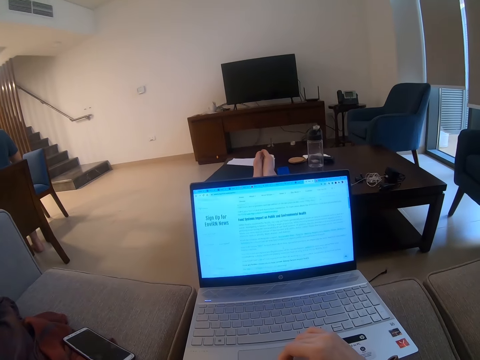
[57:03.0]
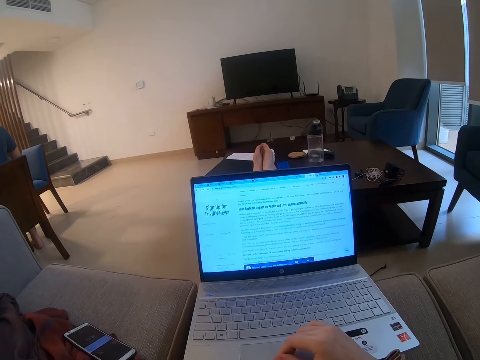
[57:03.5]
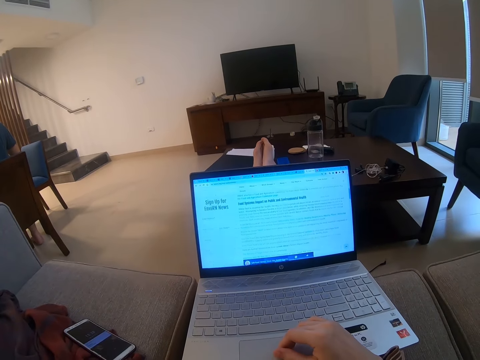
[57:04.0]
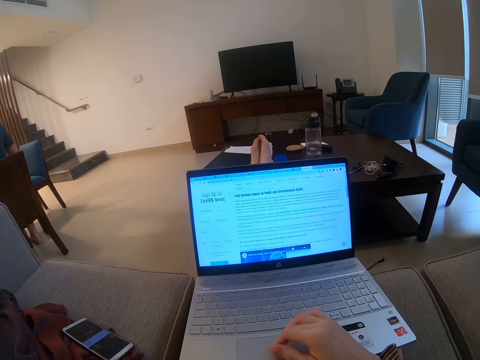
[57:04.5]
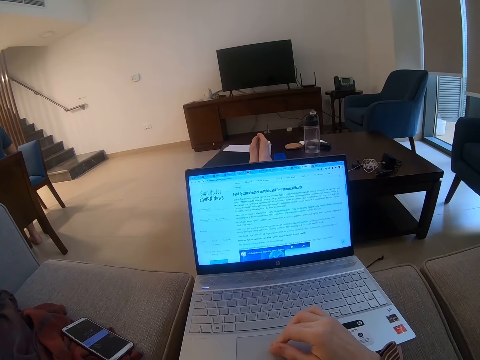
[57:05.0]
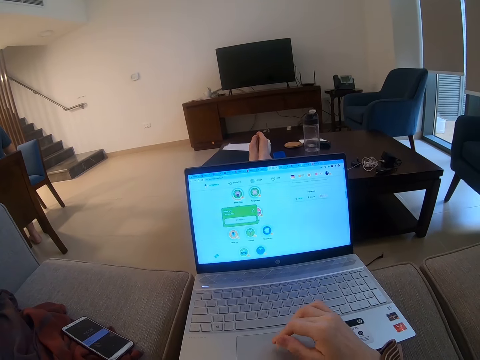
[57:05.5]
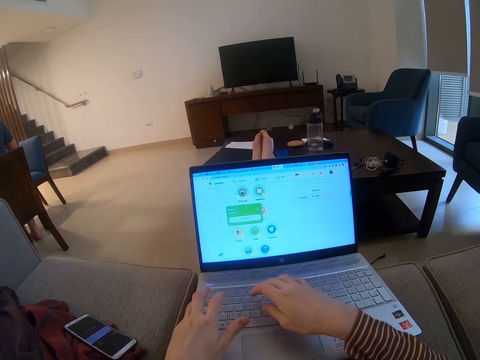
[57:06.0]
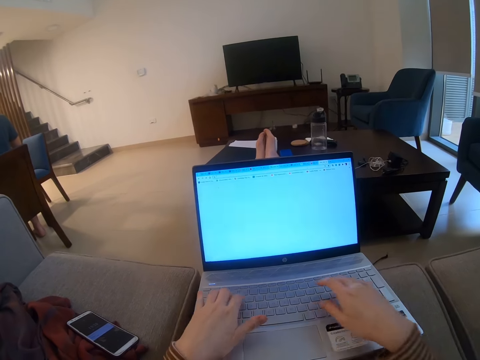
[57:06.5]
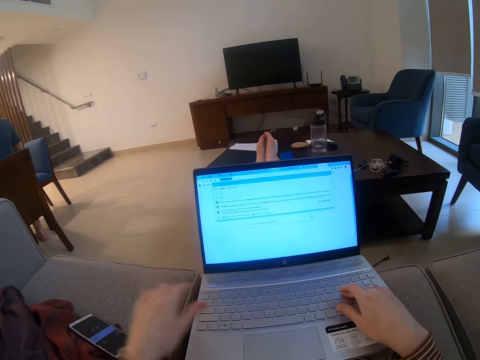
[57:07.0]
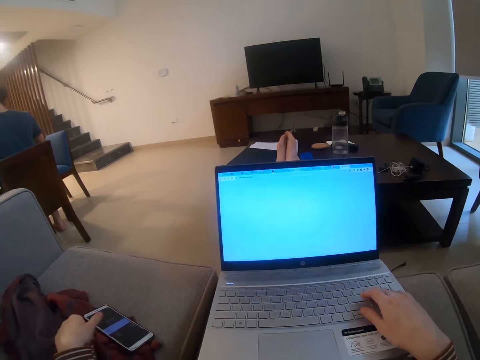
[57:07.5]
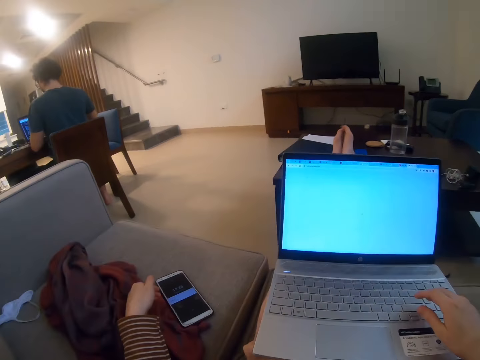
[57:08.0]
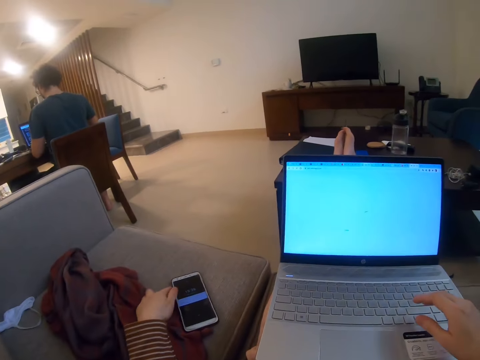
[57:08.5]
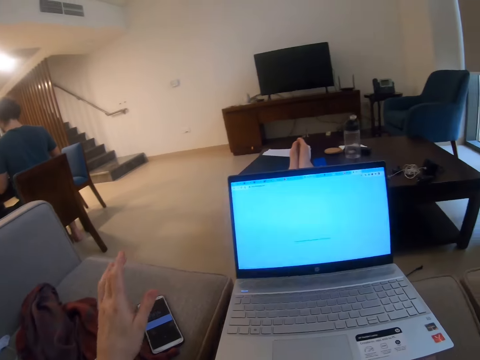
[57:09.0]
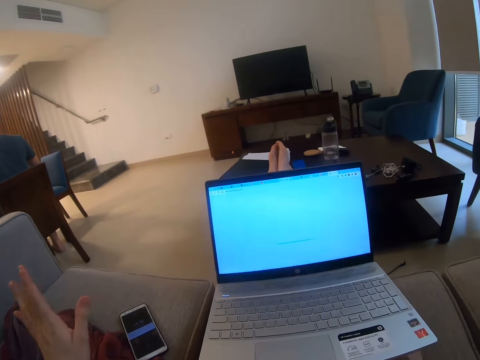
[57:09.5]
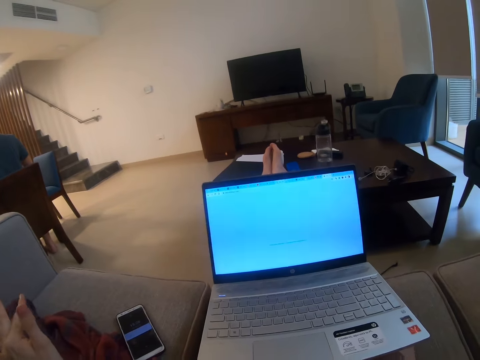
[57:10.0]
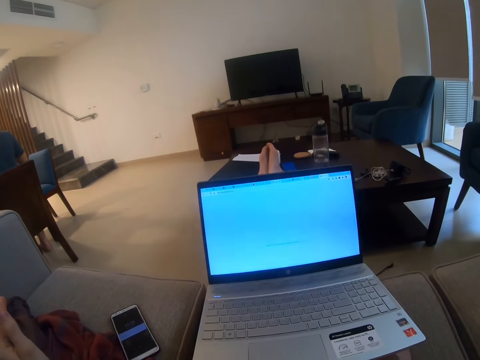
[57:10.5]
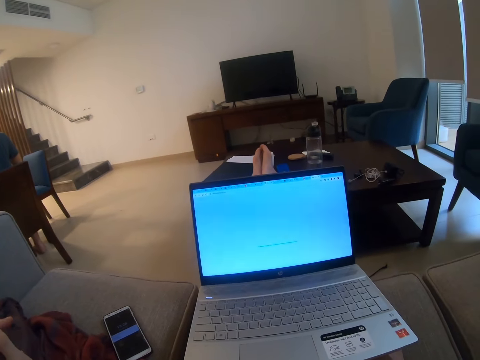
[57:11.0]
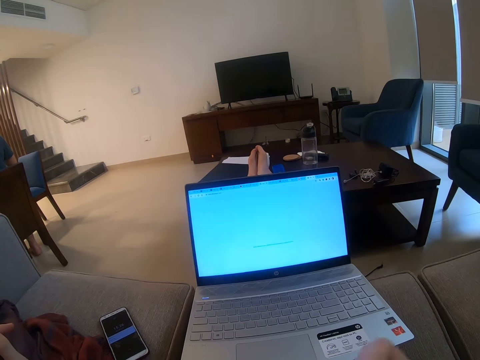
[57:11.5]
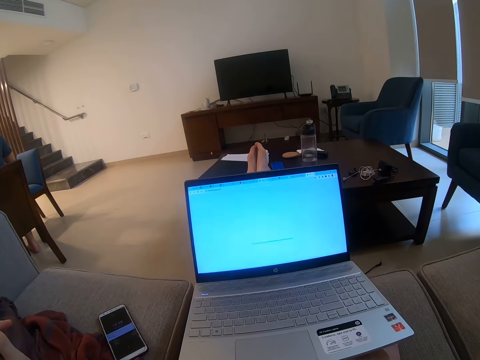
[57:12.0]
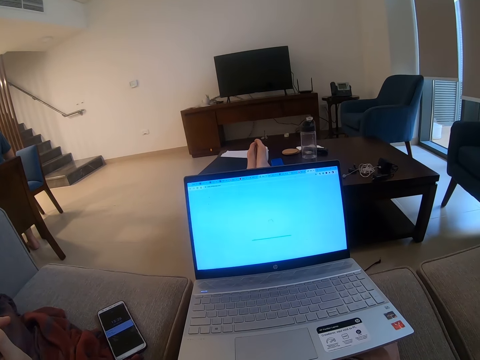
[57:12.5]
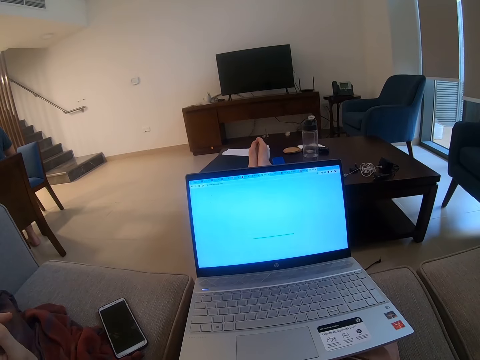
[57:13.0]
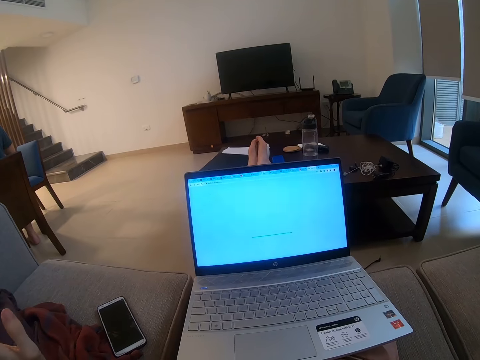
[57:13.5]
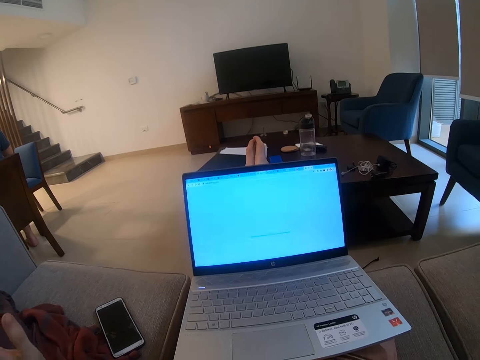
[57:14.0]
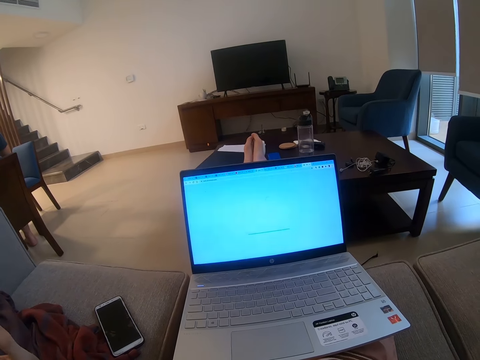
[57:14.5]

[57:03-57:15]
The camera wearer operates the laptop. They touch the phone. They stare at the laptop.

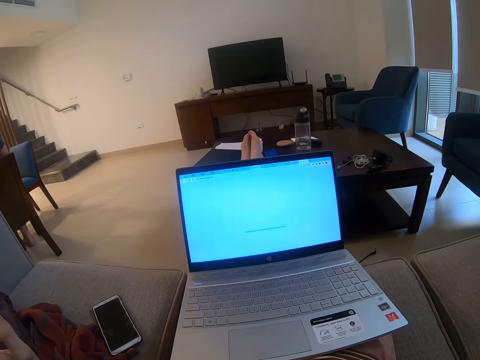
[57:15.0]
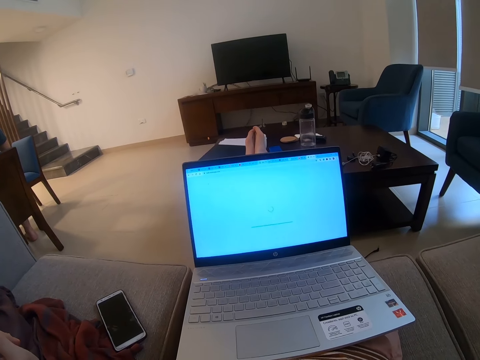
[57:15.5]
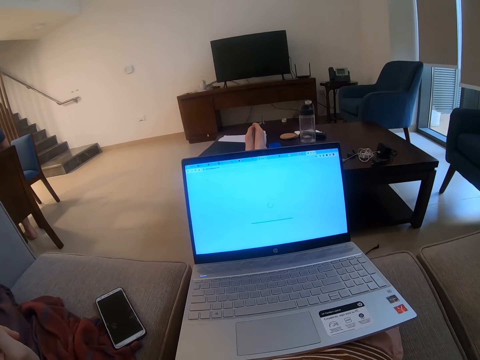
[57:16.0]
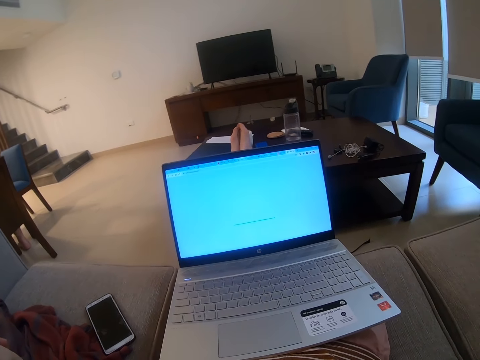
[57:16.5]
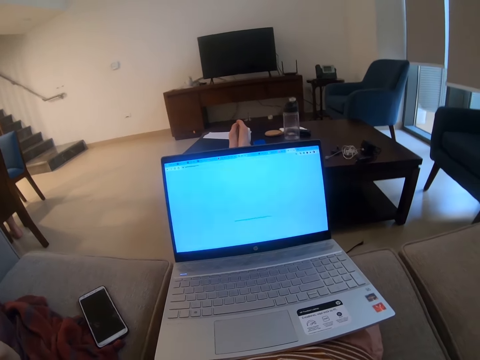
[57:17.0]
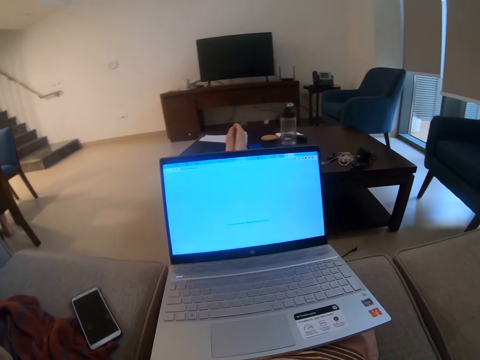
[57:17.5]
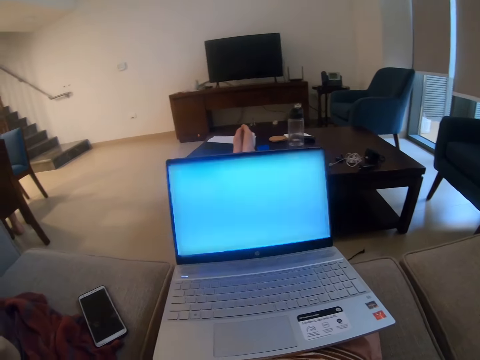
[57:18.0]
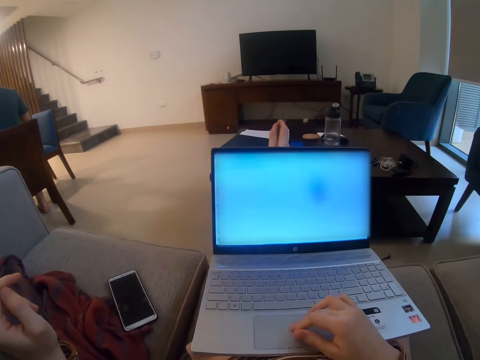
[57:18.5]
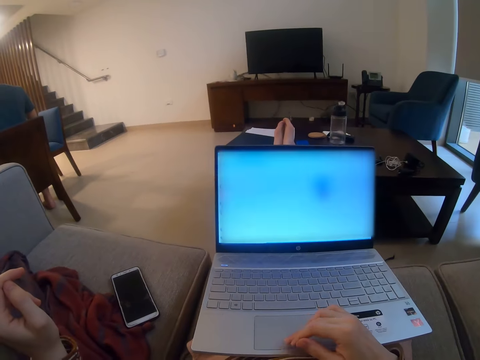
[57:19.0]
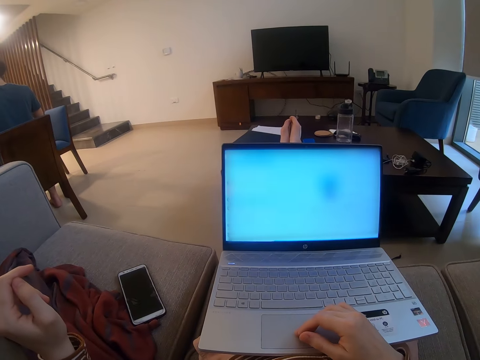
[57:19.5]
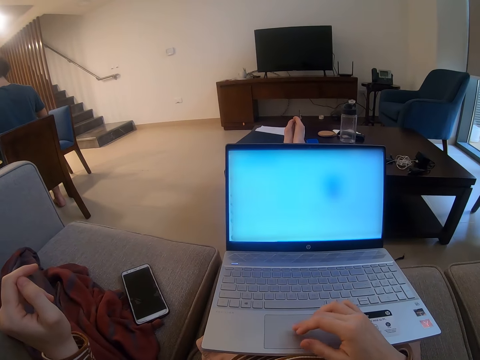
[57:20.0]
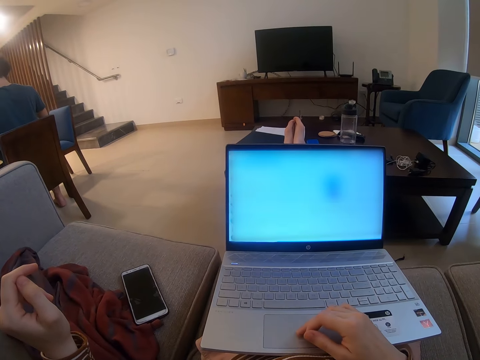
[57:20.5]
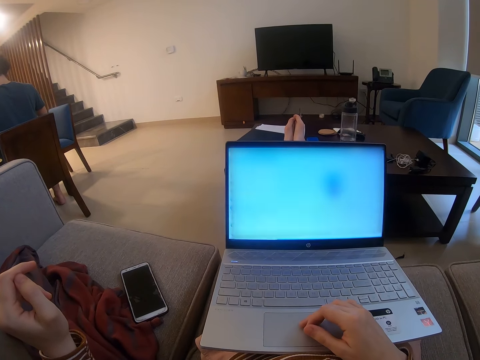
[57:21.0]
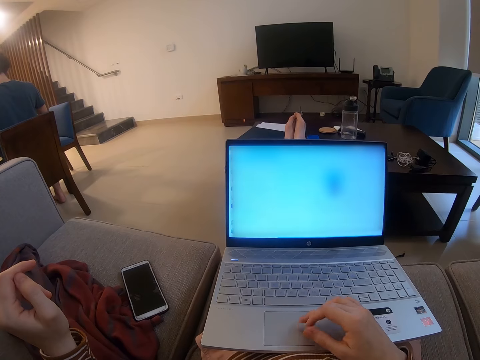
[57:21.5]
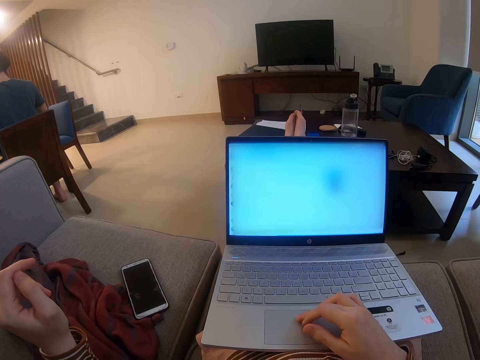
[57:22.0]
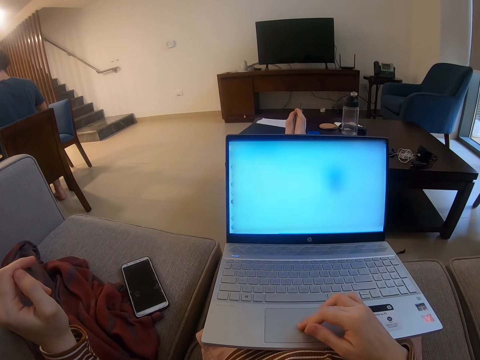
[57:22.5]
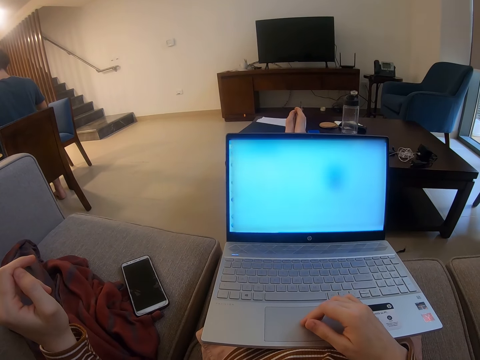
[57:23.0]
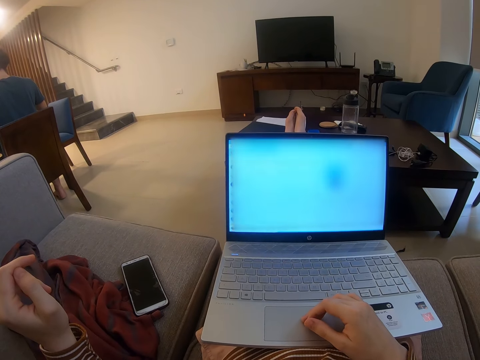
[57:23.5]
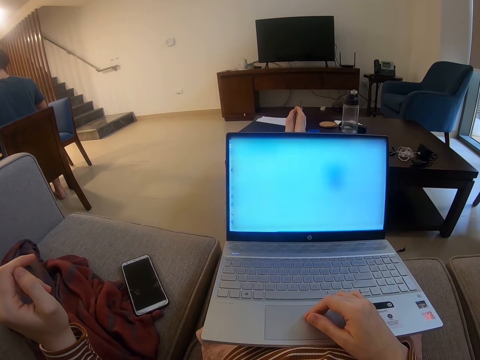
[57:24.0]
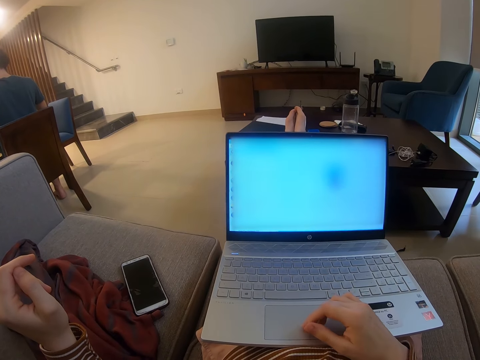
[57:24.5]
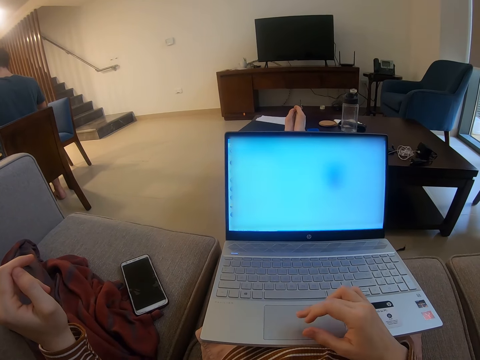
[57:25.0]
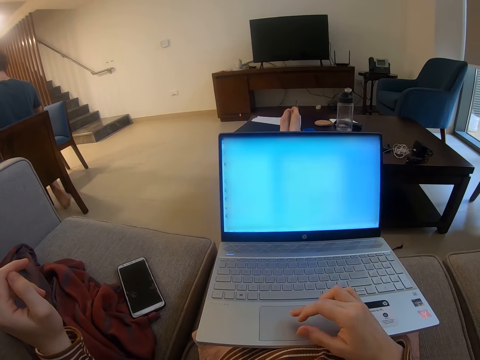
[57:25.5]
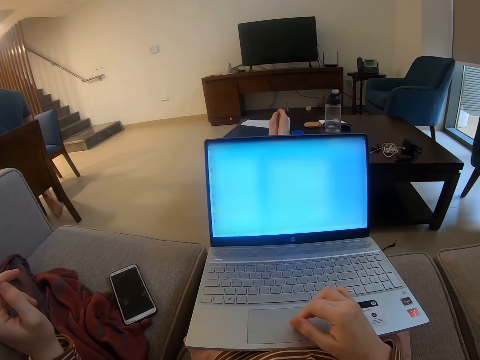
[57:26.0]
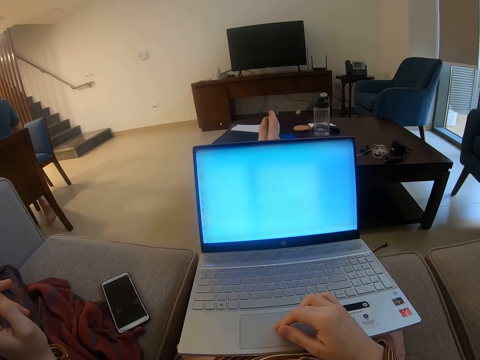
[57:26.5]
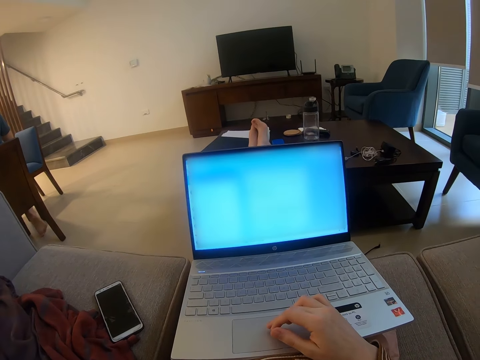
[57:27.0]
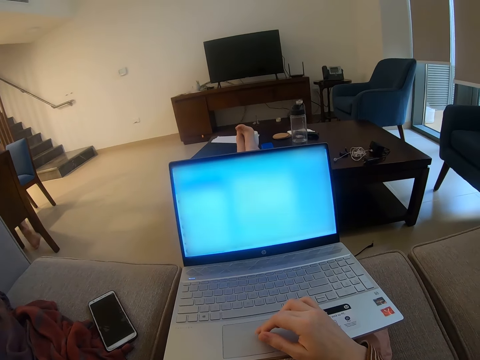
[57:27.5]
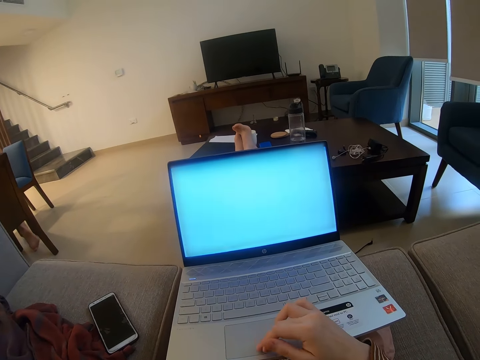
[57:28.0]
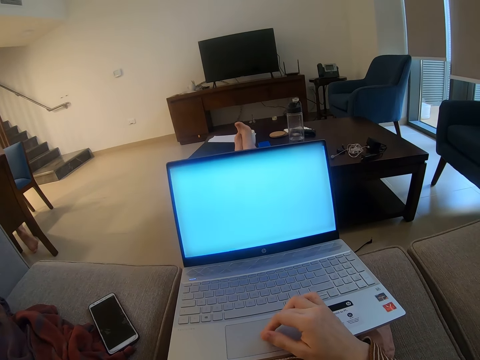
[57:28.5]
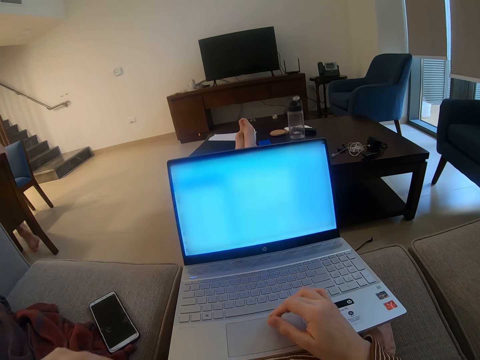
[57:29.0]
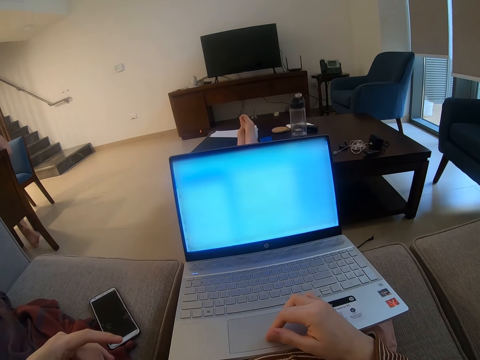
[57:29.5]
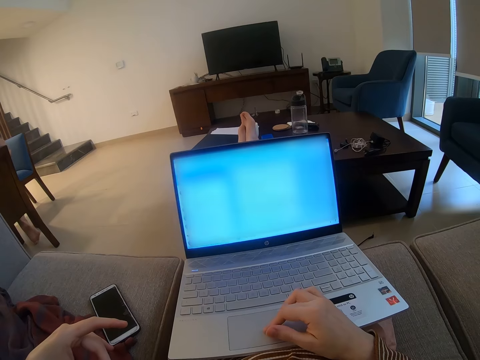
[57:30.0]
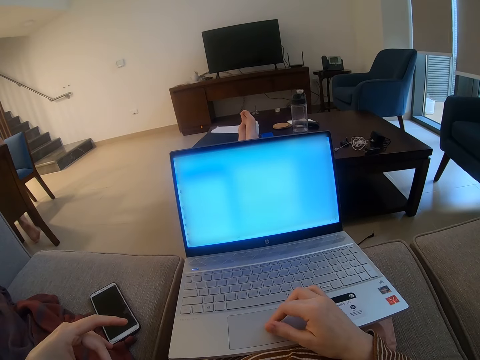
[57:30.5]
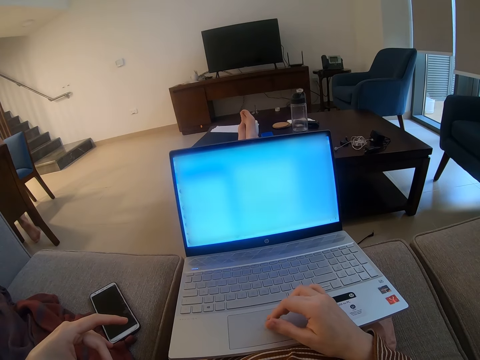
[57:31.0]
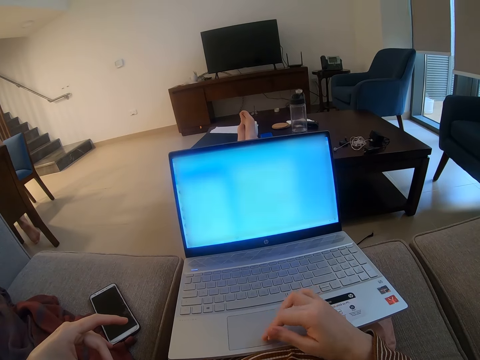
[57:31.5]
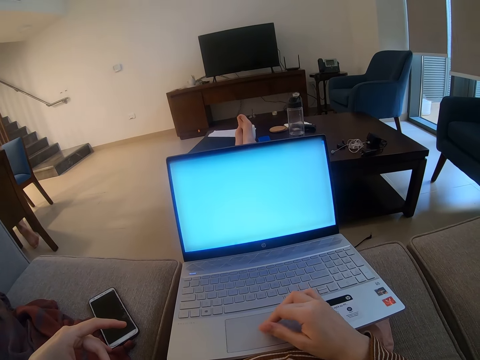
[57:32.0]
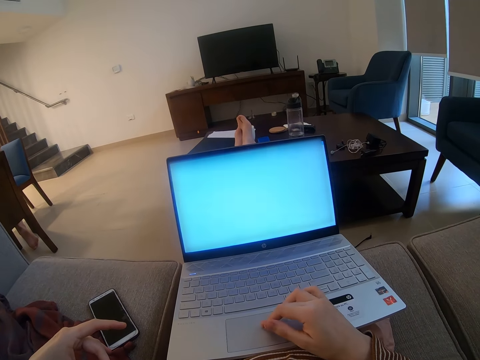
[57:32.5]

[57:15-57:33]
The camera wearer works on the laptop again.
